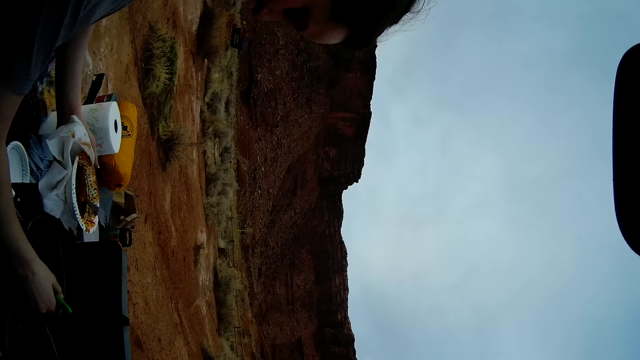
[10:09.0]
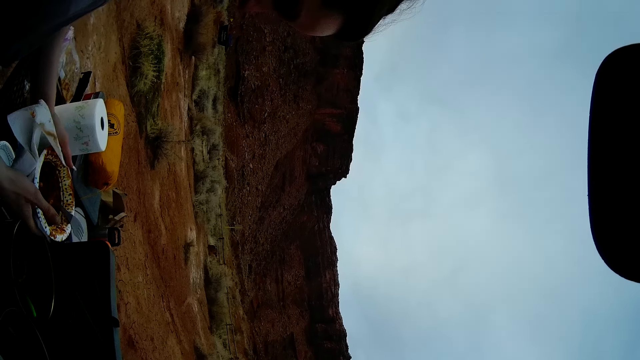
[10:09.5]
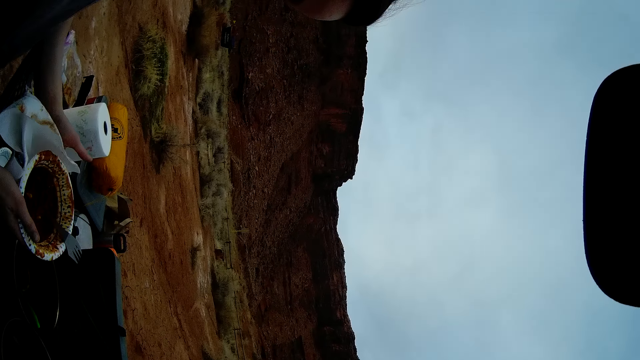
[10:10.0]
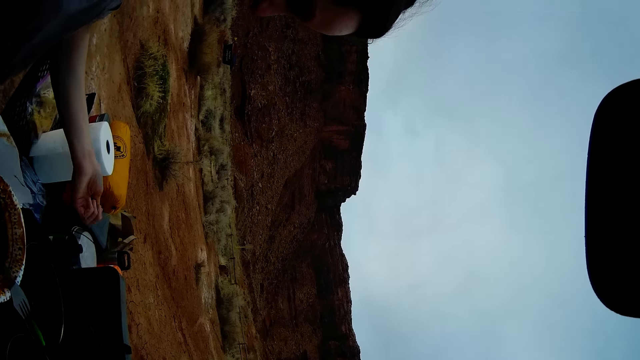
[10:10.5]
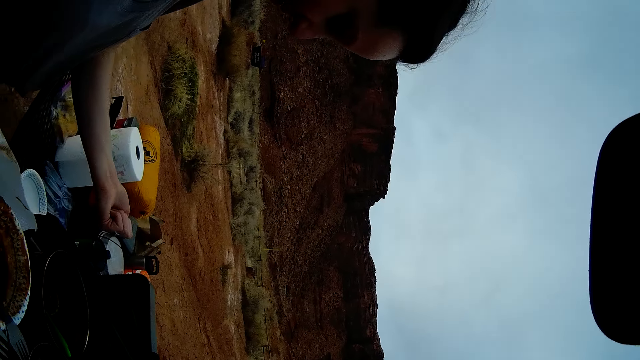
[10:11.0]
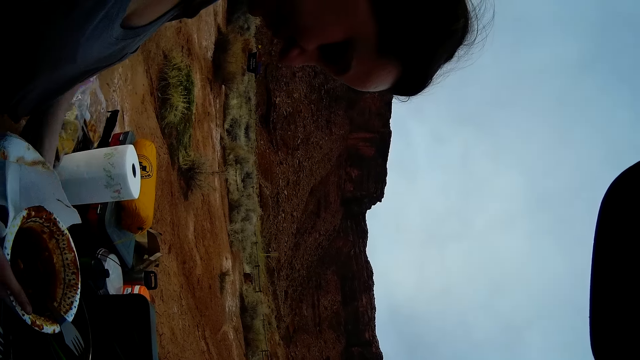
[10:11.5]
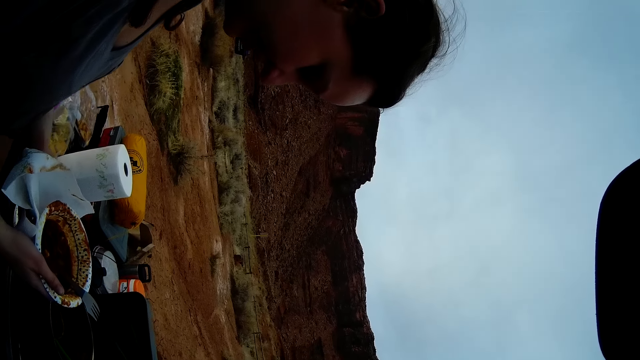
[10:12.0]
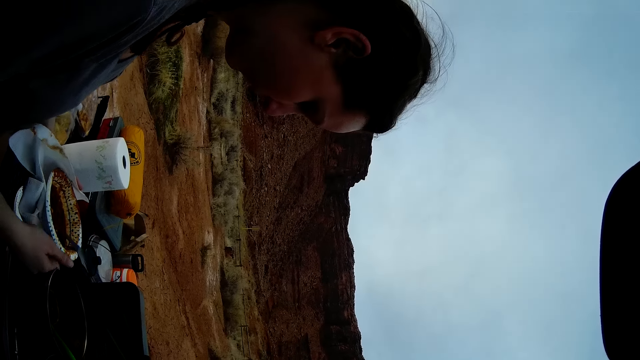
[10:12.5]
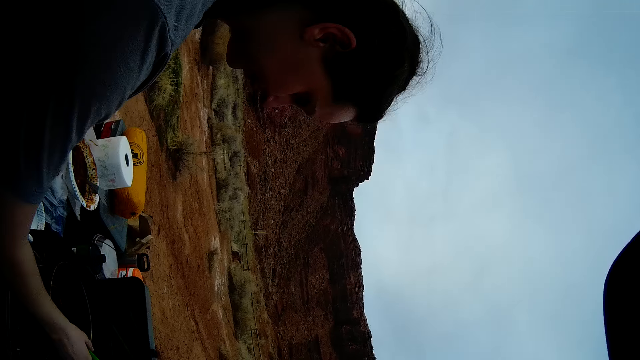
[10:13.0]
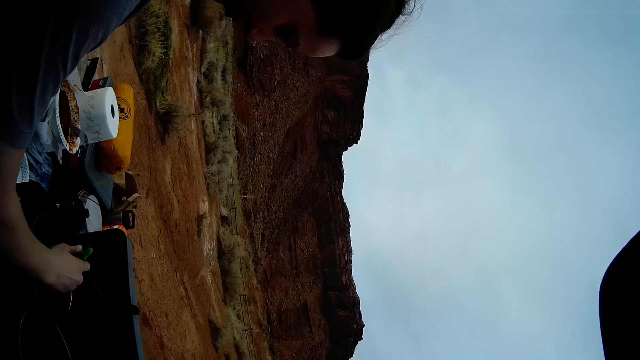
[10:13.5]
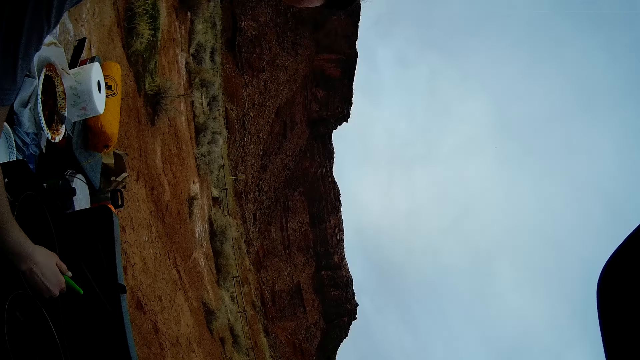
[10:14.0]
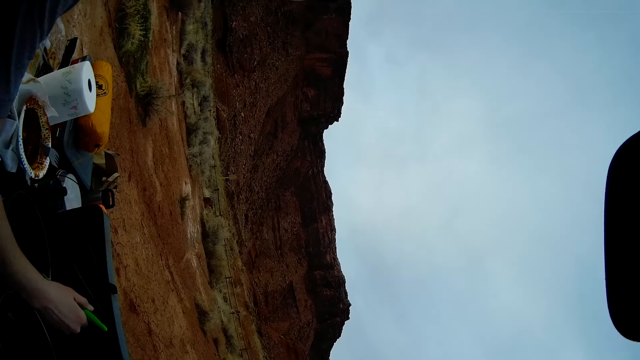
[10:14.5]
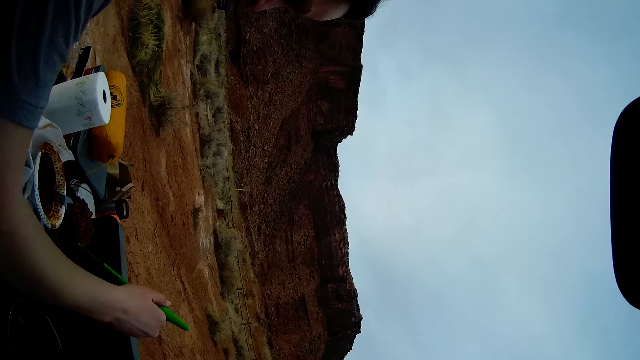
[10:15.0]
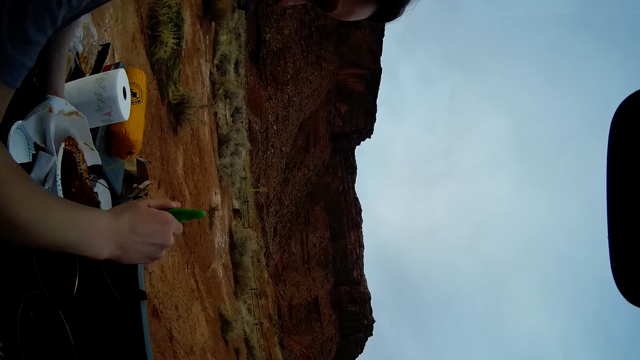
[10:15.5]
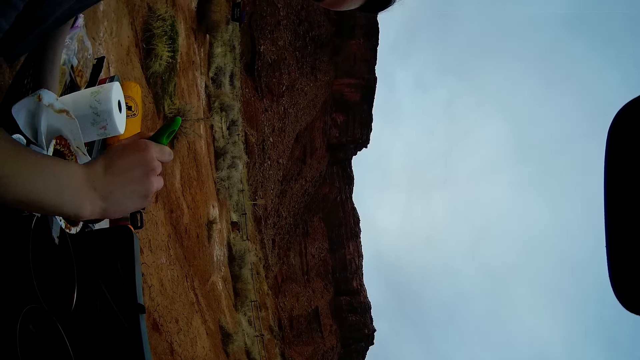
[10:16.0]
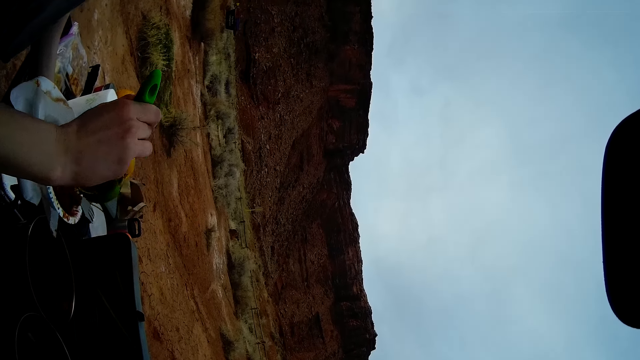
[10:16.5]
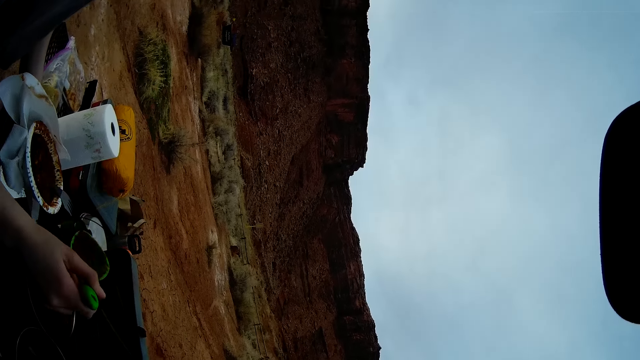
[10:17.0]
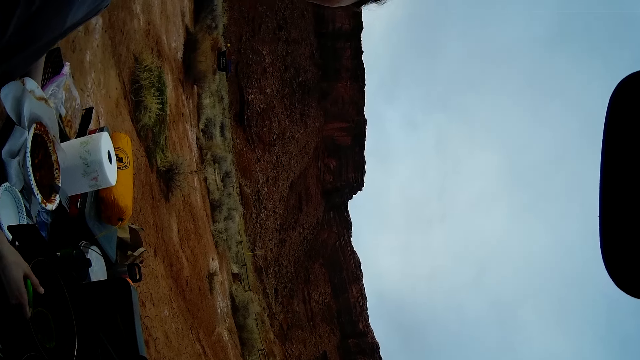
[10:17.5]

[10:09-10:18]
A woman holds the plate with both hands. The woman shows her hand to the camera wearer. She folds her left hand. She holds a piece of paper with the left hand. She picks up a spoon. She holds the spoon with the right hand. She serves food.

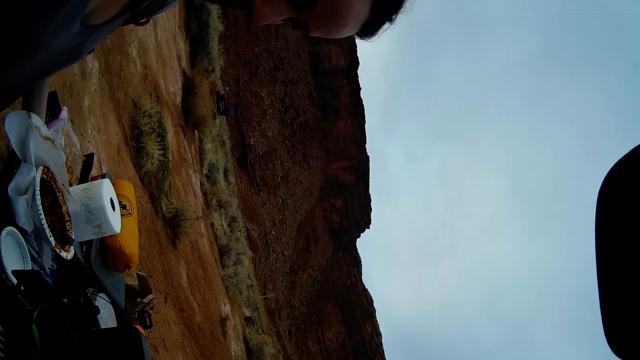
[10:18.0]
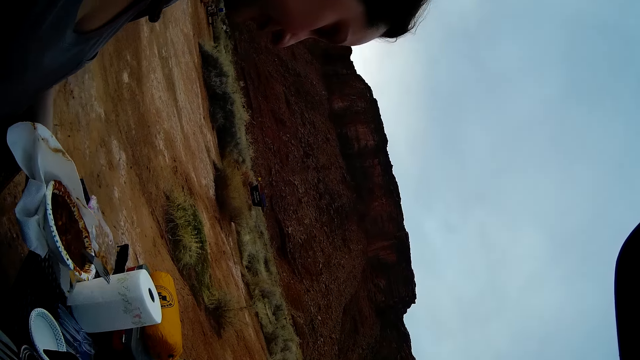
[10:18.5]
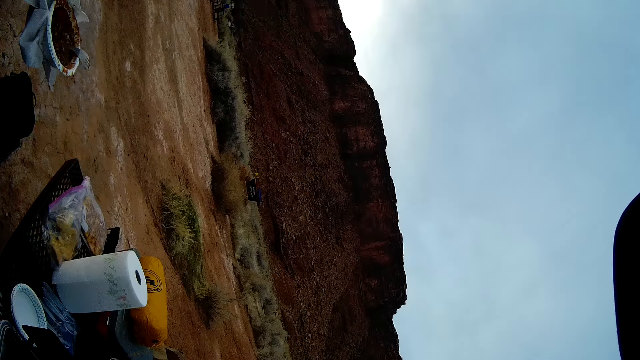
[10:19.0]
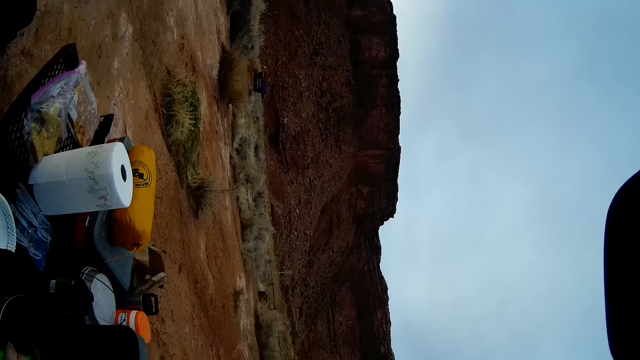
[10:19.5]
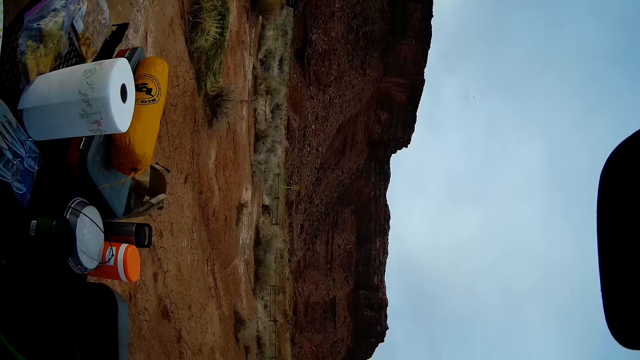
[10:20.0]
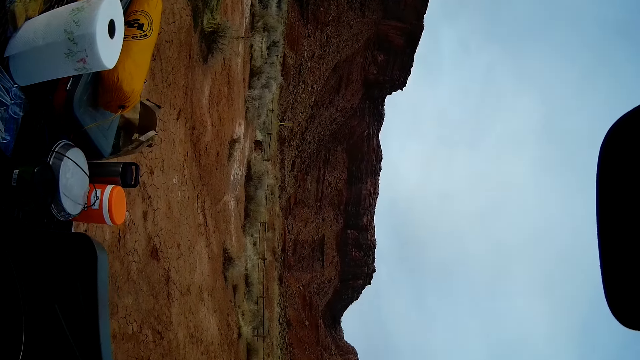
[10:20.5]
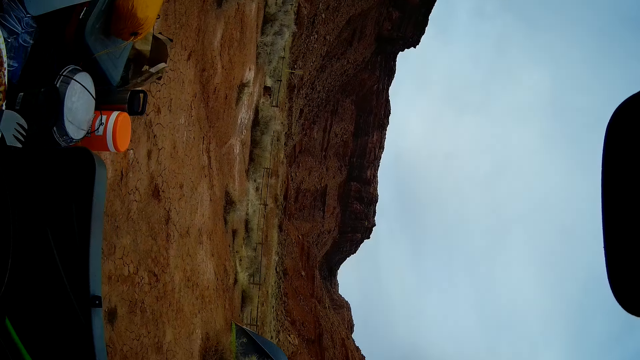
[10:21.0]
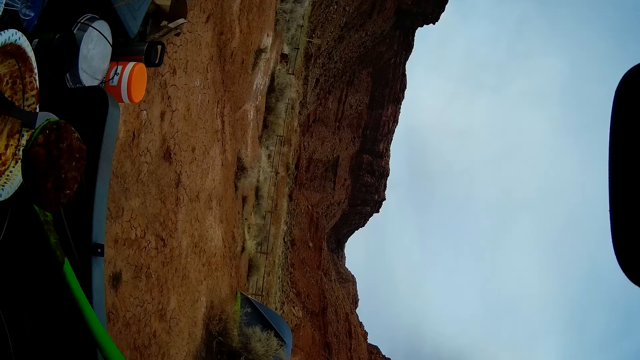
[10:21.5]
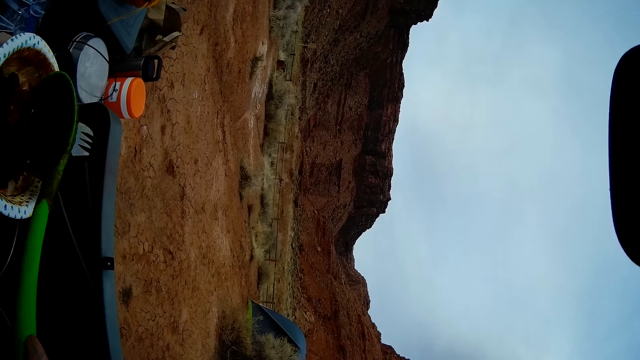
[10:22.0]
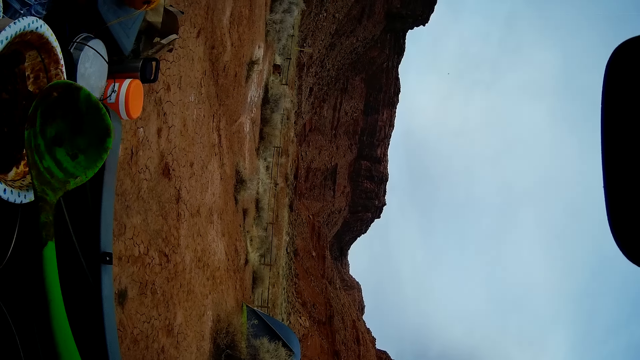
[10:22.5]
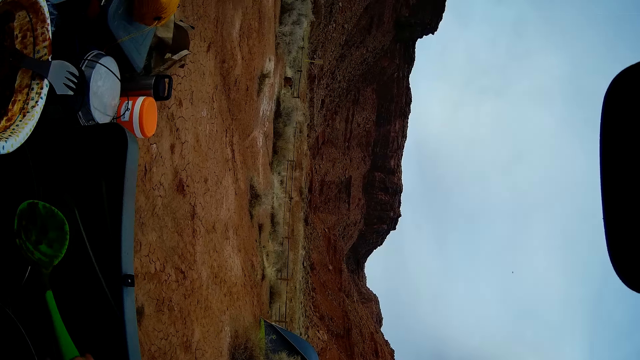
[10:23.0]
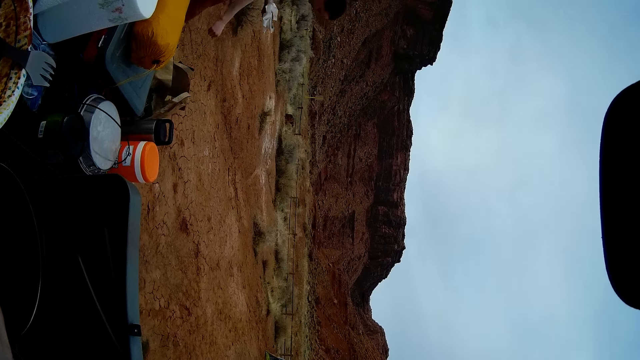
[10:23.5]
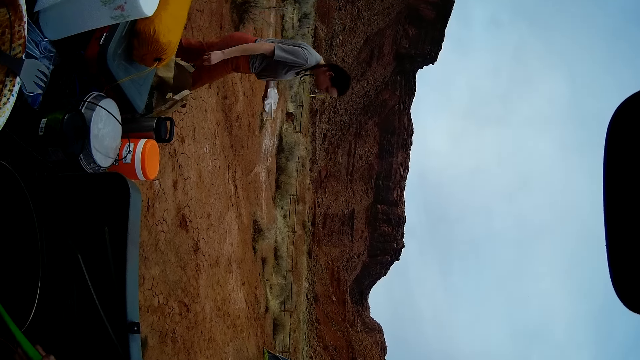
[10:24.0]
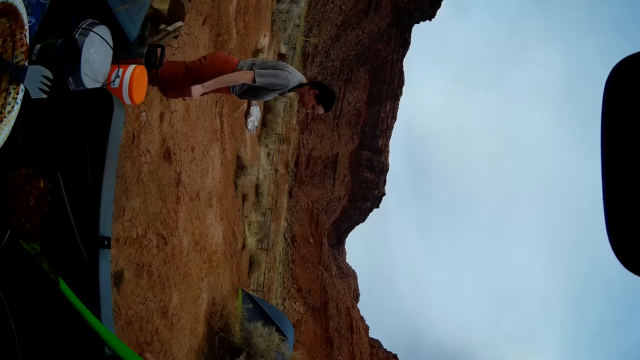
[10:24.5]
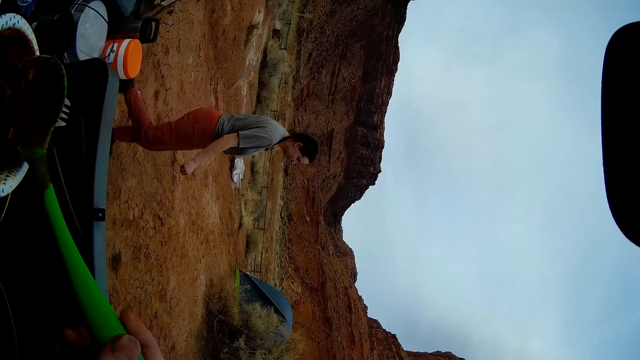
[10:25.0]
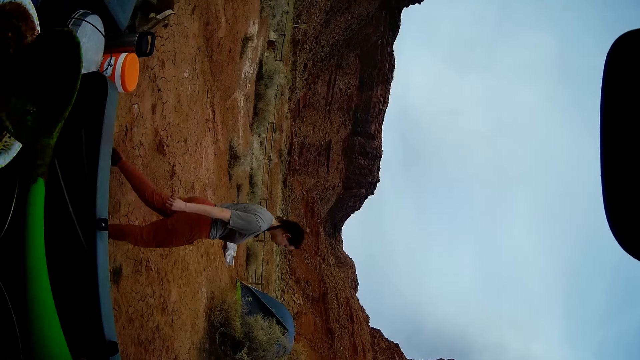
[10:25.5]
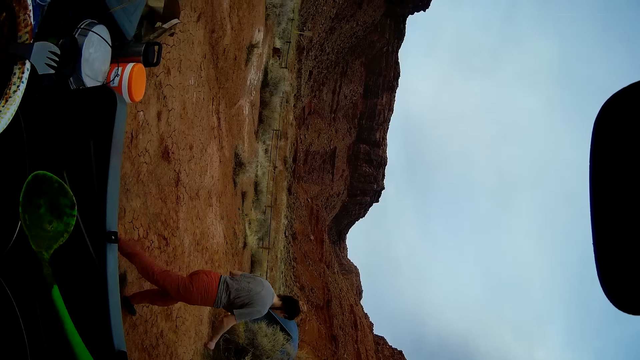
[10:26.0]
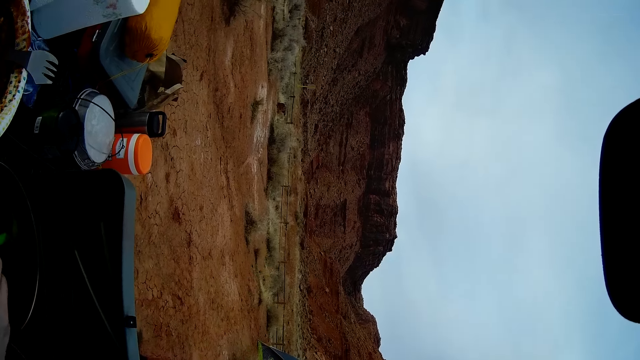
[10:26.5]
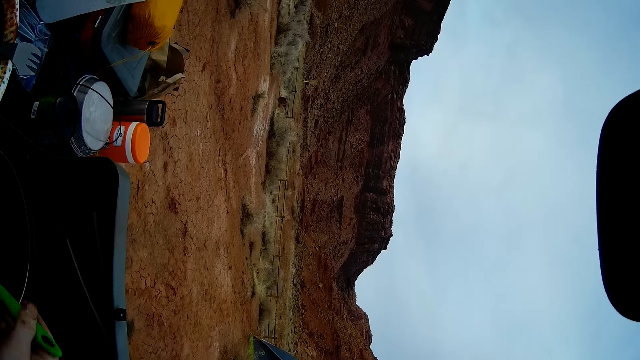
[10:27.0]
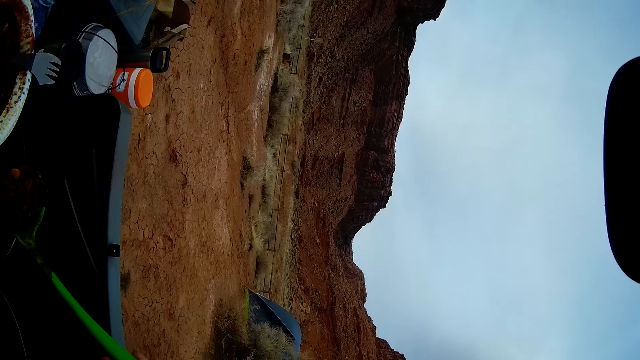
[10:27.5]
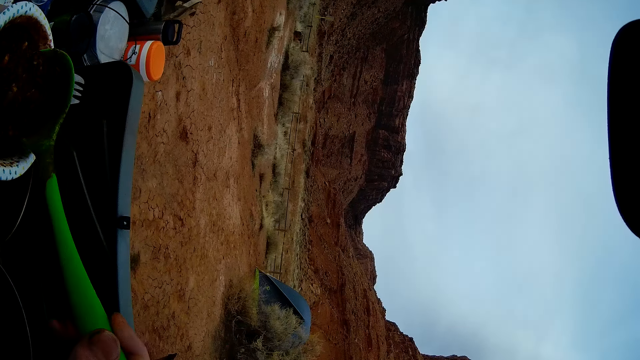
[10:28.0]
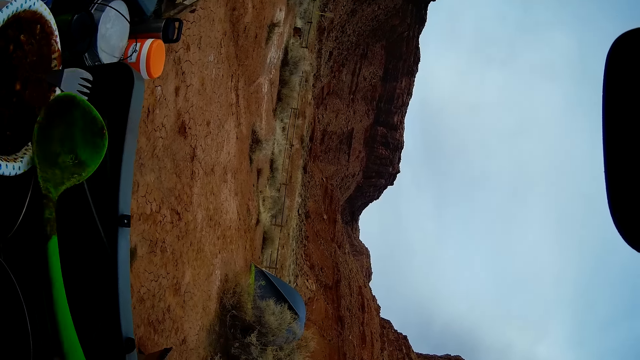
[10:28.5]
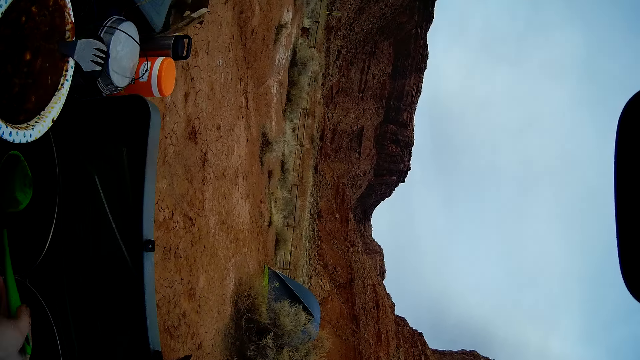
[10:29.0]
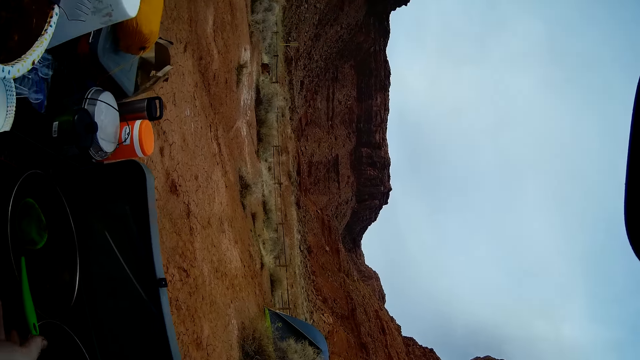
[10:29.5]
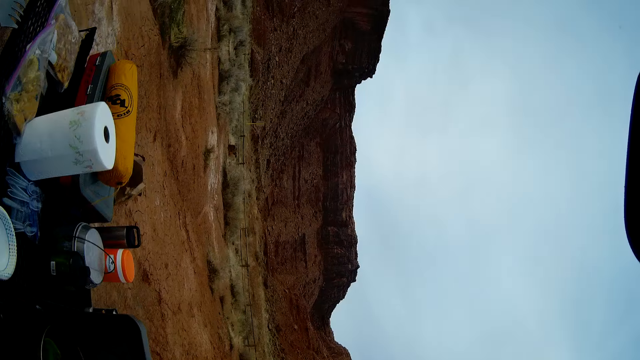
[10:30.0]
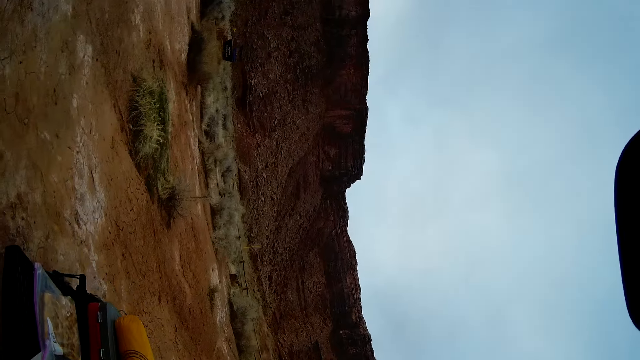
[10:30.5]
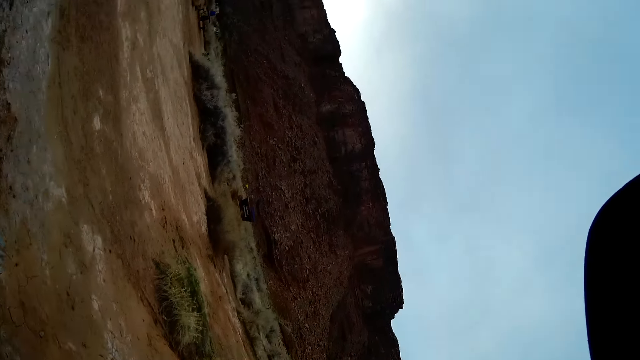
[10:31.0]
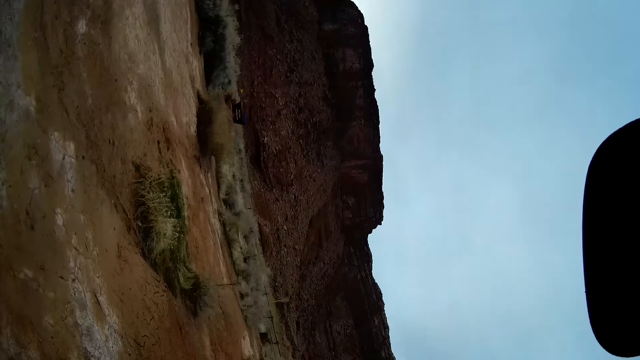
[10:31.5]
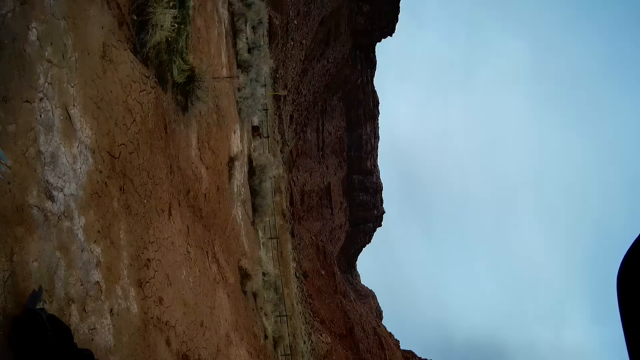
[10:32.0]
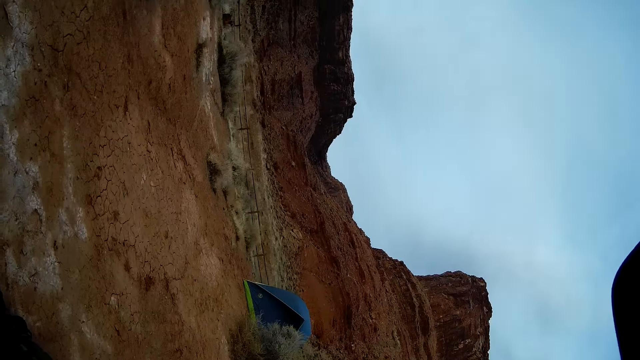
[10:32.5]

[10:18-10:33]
The woman puts the spoon inside the pot. The woman walks around the field. The camera wearer looks around. He serves himself some food. The woman walks around. The camera wearer serves food. He walks around the field.
